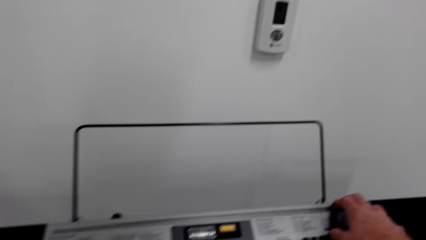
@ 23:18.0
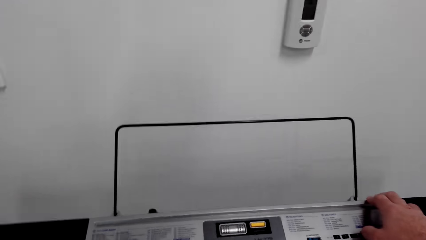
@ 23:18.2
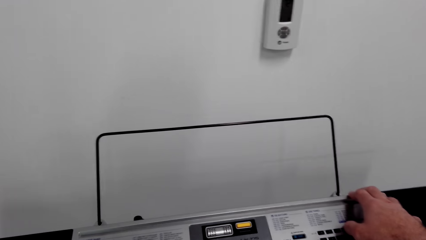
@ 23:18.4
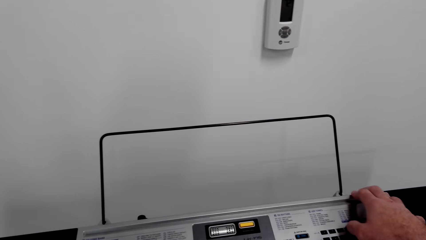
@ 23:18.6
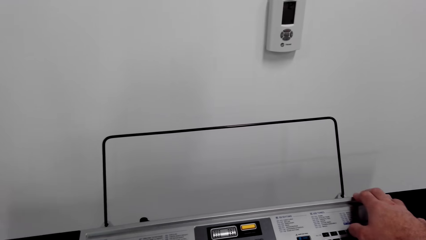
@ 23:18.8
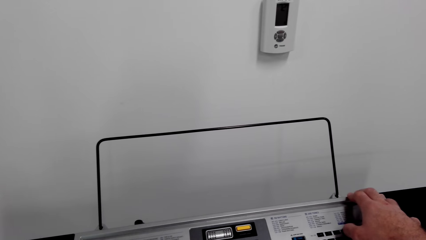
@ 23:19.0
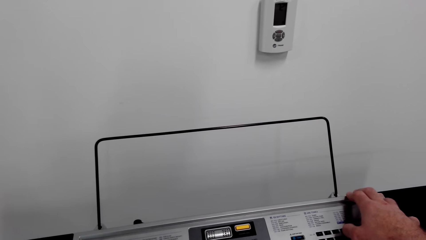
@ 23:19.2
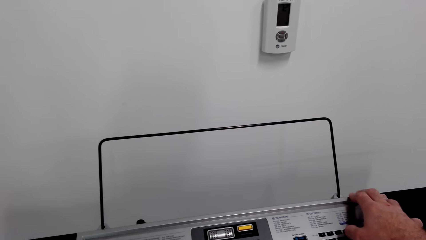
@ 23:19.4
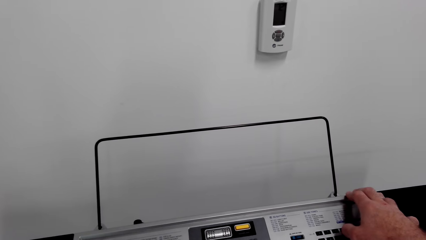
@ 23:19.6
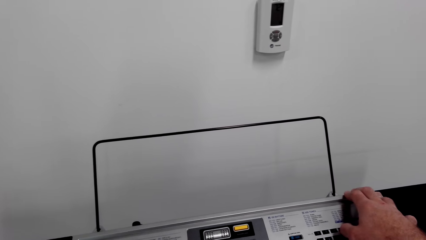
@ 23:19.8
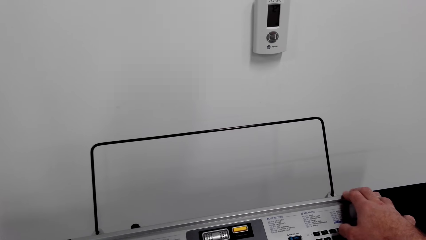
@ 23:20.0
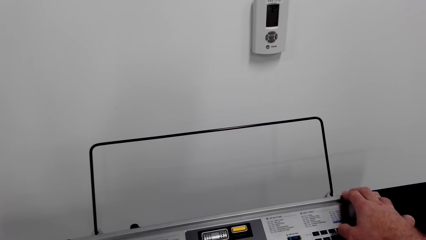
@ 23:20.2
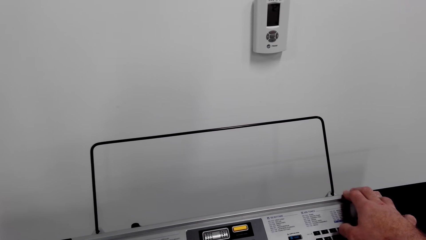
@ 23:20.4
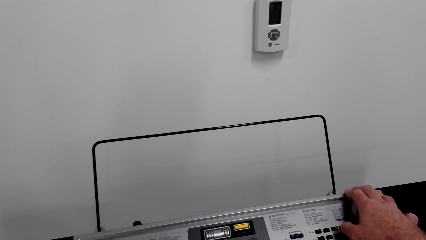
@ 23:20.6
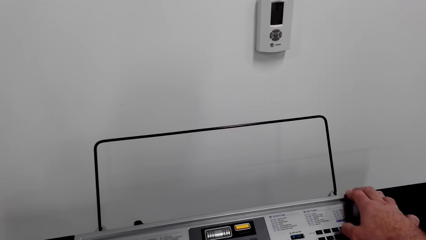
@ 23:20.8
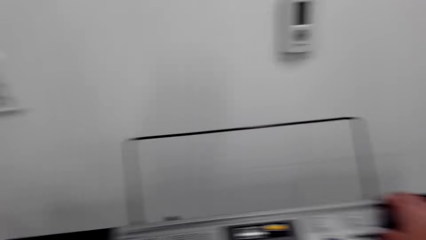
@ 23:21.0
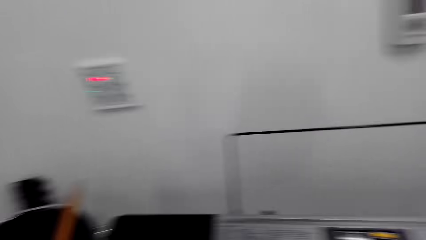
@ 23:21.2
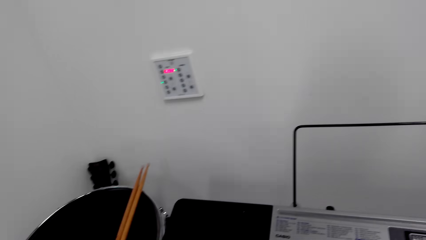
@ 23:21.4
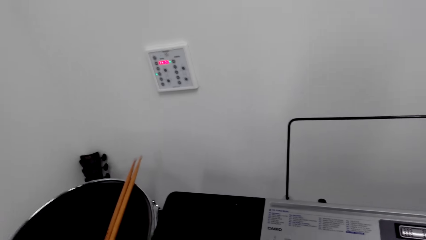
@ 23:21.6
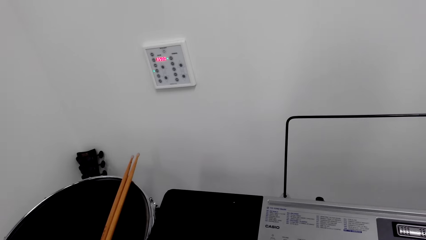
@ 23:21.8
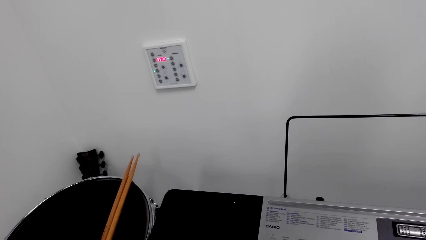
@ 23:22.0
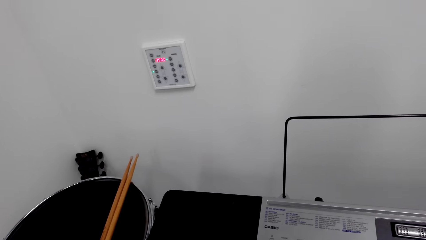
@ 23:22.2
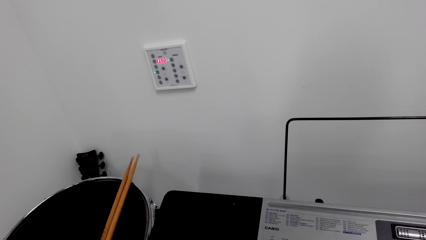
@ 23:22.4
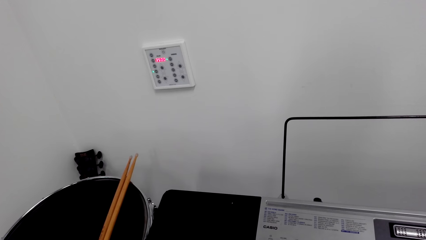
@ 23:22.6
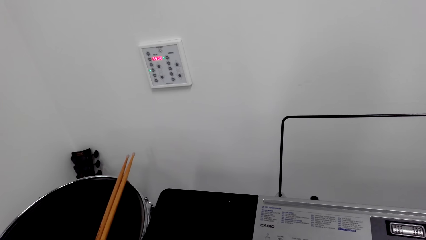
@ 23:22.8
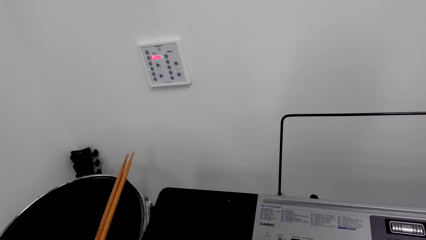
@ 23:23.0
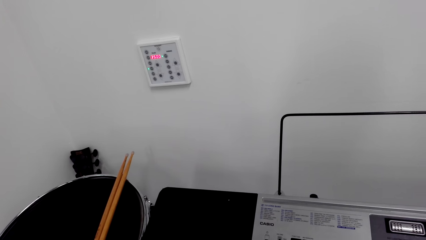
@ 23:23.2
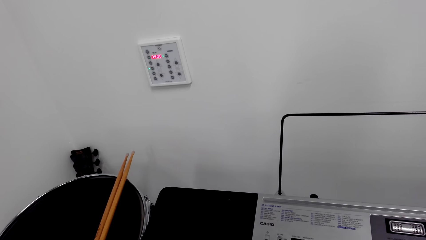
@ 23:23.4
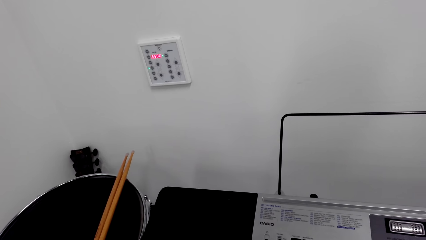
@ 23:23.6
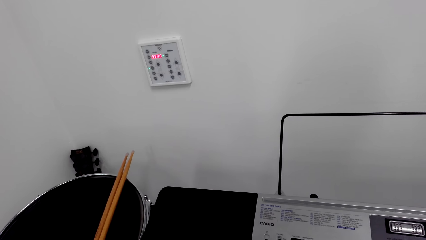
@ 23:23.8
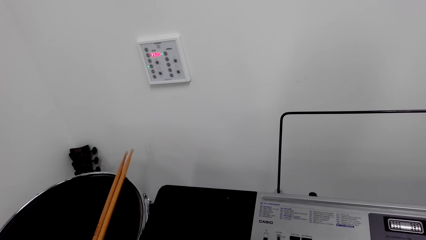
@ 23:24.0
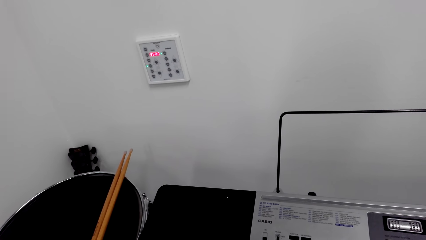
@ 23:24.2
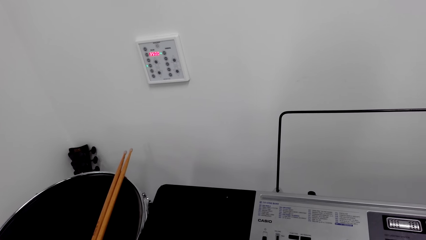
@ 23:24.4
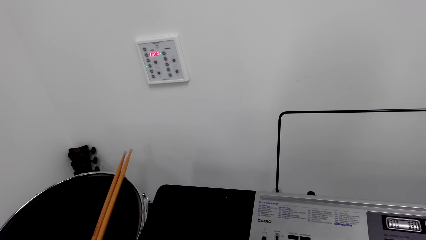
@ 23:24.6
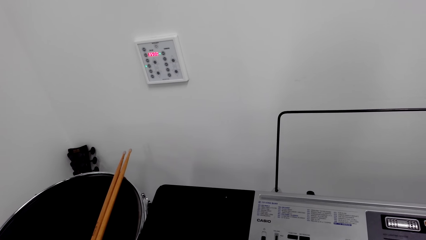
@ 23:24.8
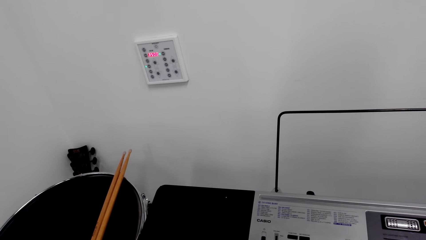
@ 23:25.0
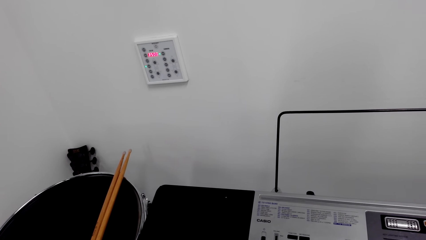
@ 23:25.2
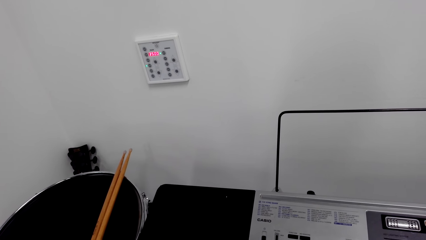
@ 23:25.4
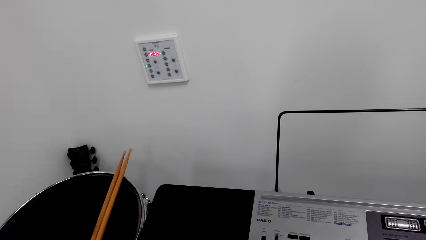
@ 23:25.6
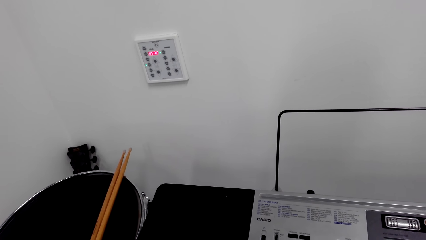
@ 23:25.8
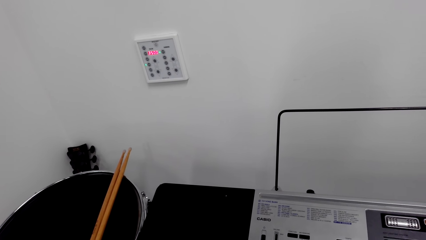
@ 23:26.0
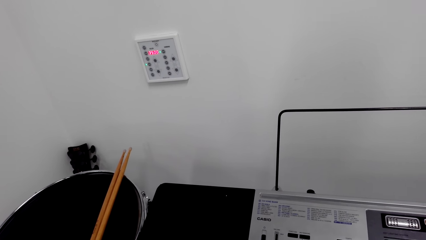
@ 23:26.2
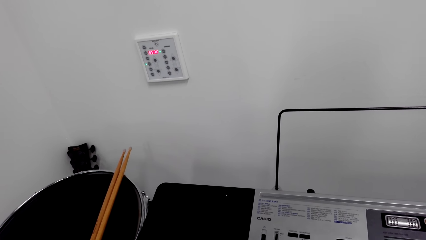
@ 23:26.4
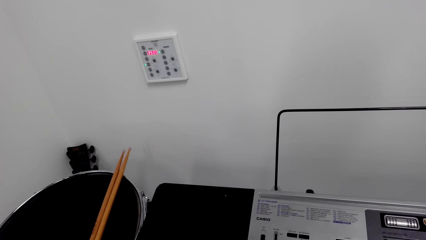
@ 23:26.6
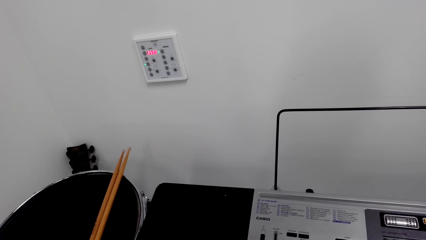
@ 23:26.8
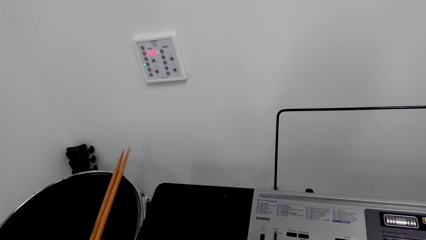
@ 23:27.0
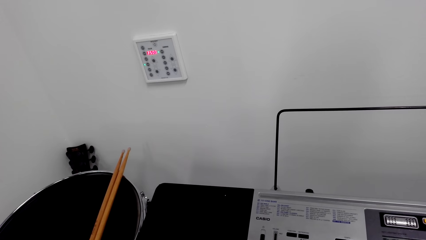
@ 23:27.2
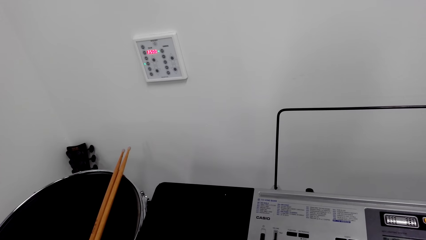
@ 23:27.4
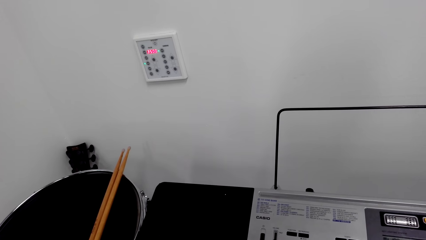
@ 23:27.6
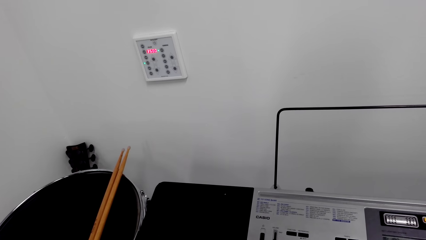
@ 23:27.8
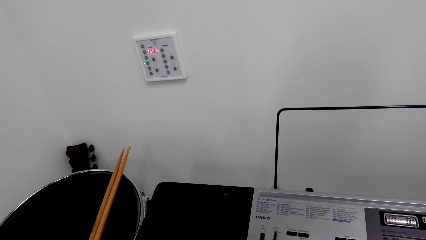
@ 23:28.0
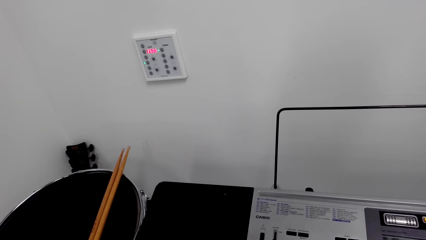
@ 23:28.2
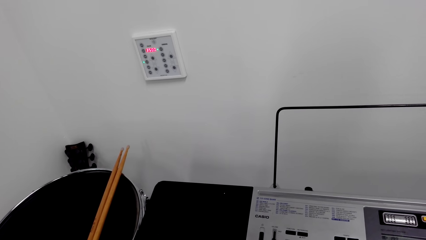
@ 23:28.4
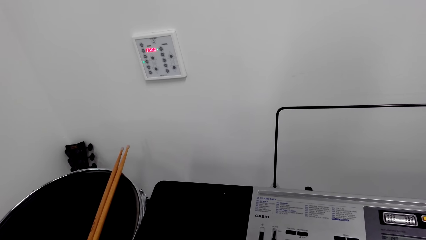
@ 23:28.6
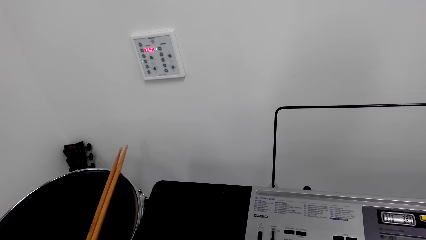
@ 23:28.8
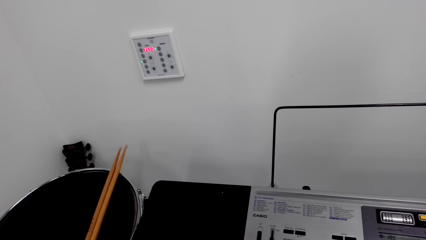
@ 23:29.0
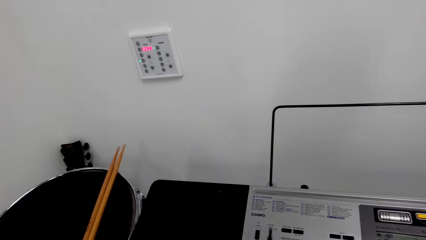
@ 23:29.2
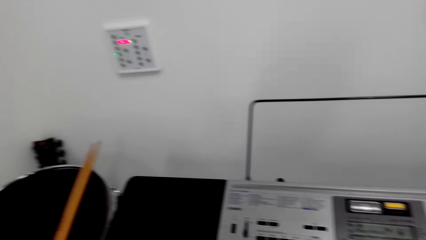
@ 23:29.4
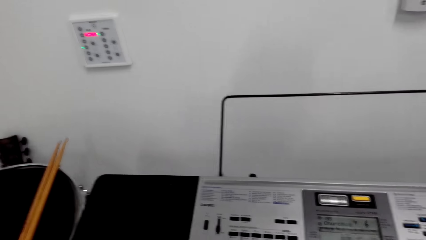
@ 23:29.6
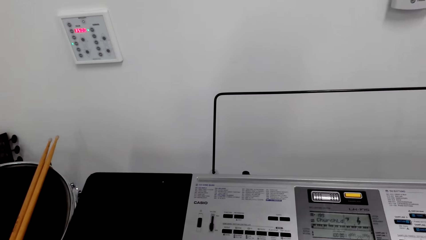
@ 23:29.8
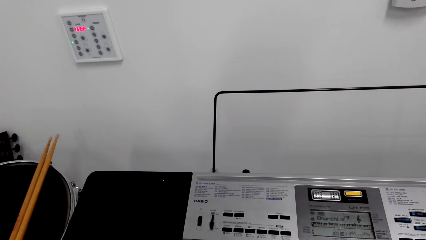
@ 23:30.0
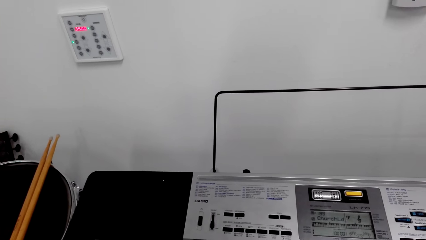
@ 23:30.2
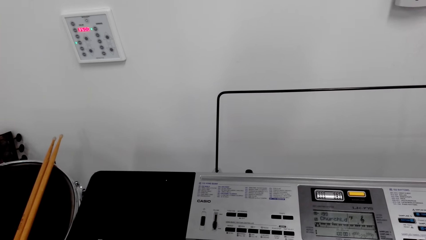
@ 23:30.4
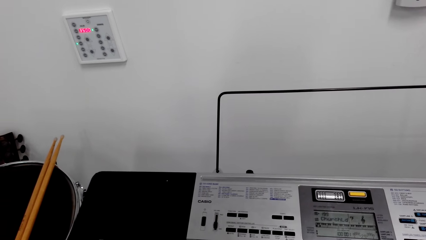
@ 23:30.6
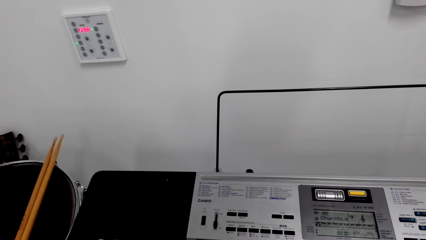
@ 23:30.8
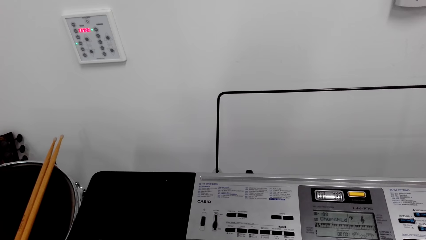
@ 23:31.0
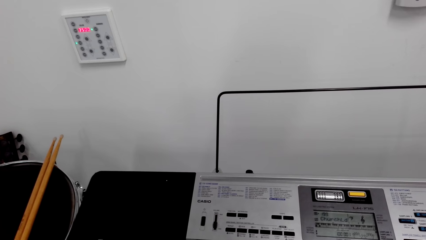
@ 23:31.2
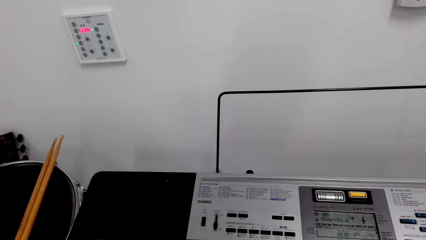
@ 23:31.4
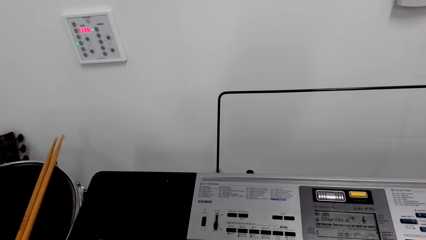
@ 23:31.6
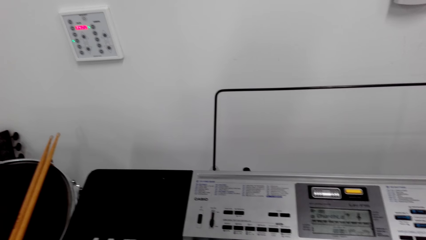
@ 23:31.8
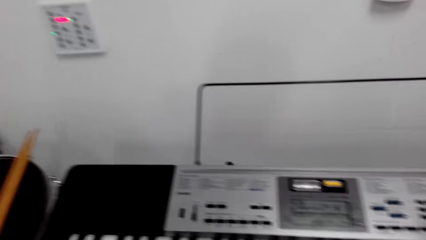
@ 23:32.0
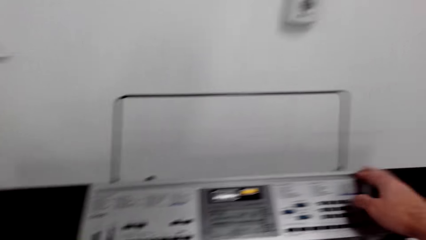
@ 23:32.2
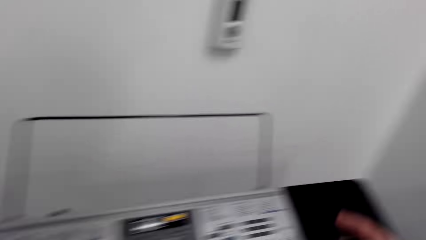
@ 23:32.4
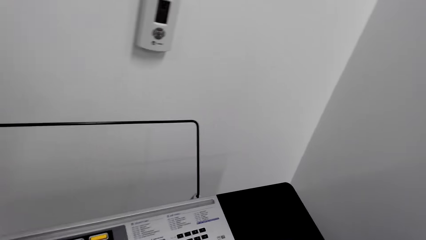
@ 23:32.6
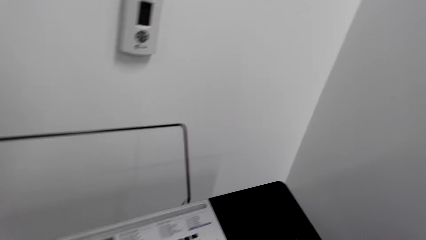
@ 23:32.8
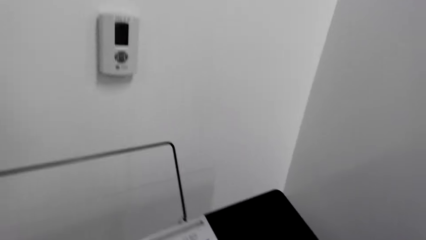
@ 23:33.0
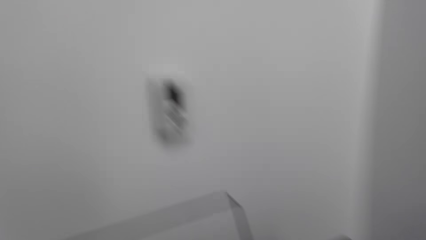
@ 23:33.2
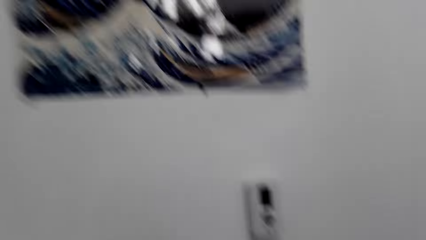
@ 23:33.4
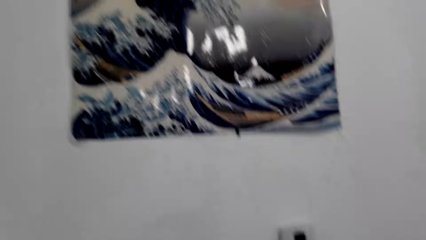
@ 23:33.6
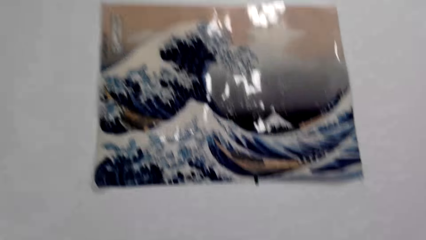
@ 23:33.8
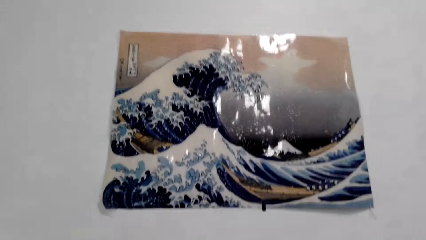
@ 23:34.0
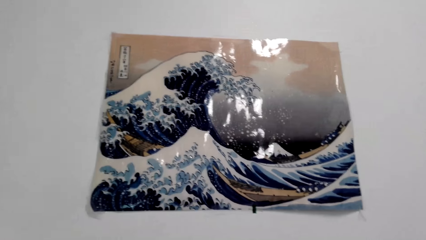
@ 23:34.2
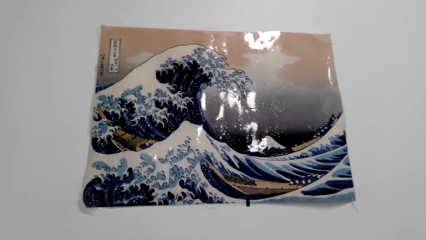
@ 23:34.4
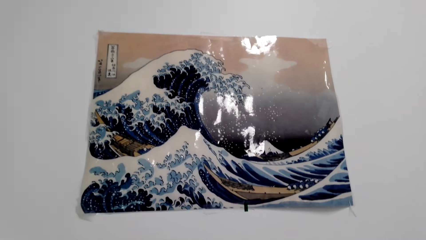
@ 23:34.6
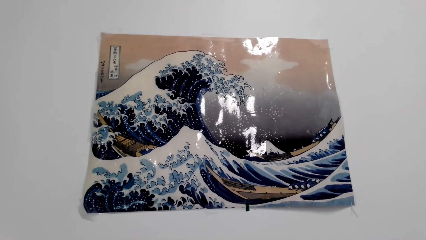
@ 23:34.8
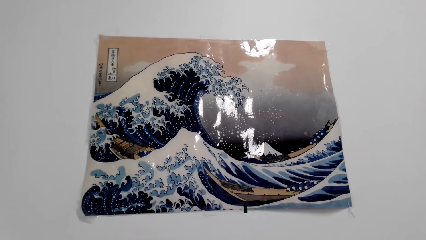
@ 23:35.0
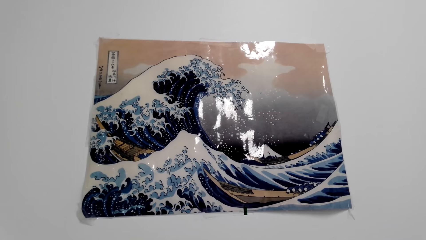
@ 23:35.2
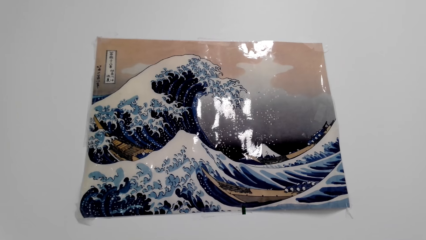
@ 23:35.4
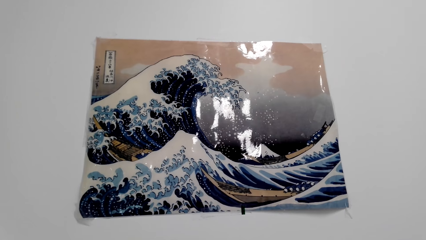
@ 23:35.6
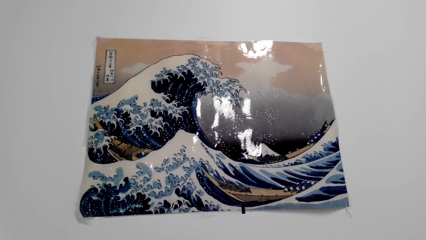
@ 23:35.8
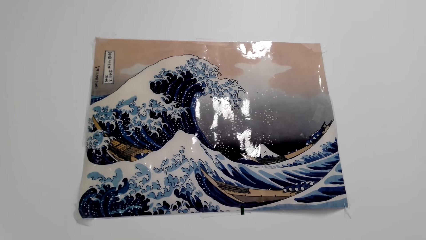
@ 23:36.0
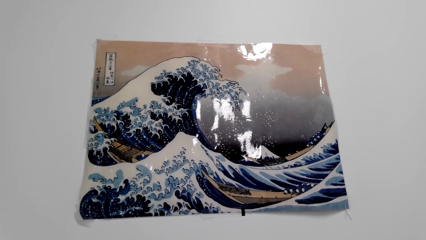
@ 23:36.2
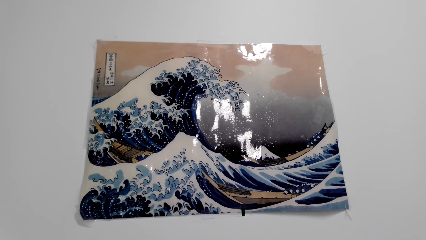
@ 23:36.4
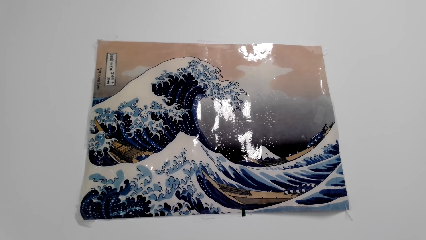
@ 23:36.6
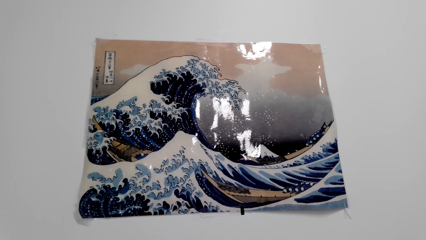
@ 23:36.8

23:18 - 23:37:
The camera wearer removes the hand from the piano.
